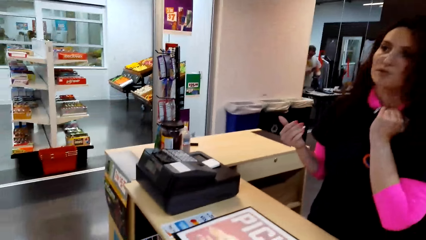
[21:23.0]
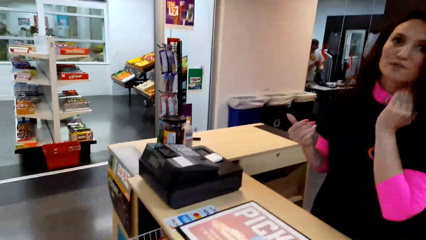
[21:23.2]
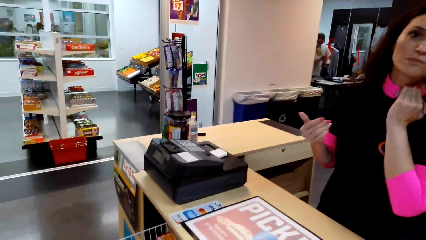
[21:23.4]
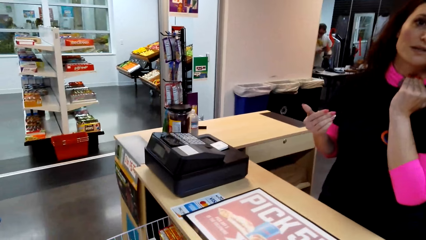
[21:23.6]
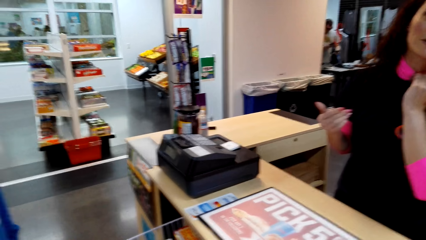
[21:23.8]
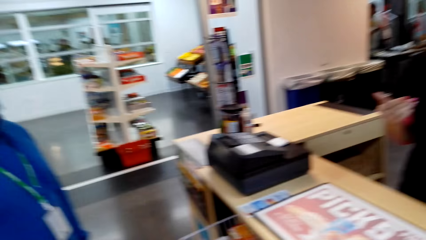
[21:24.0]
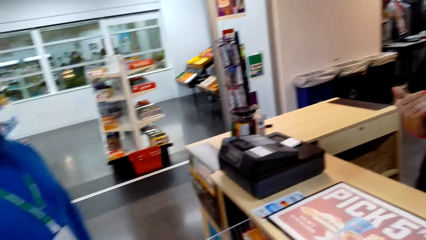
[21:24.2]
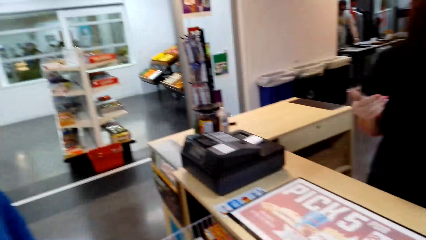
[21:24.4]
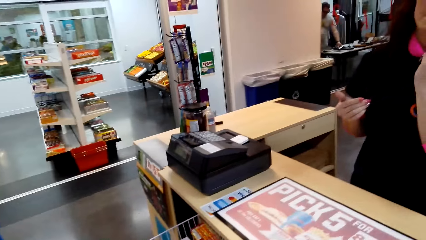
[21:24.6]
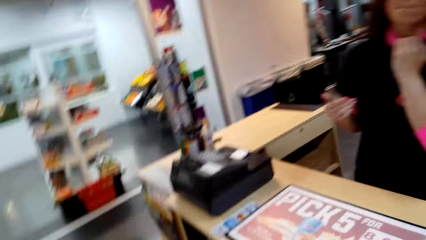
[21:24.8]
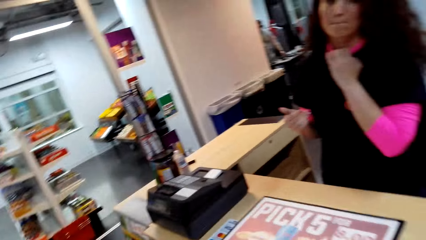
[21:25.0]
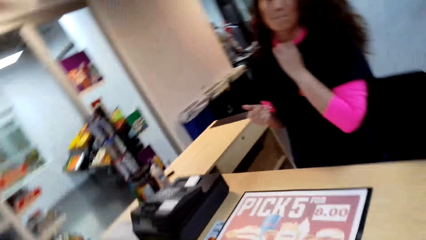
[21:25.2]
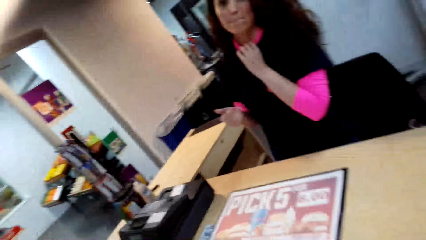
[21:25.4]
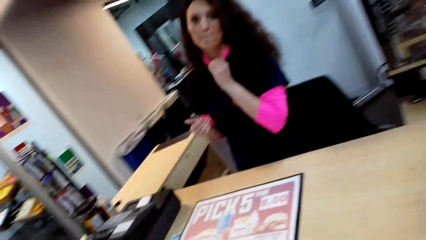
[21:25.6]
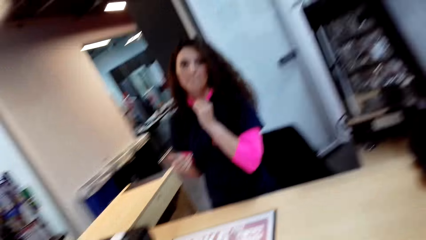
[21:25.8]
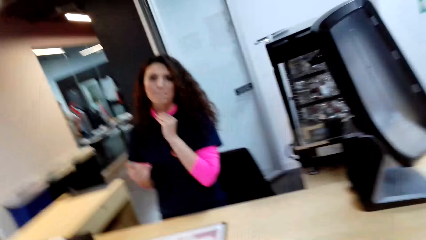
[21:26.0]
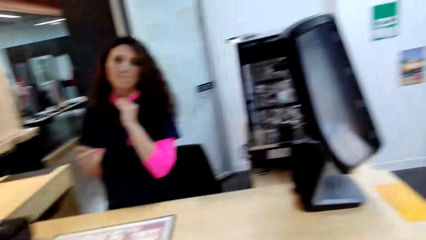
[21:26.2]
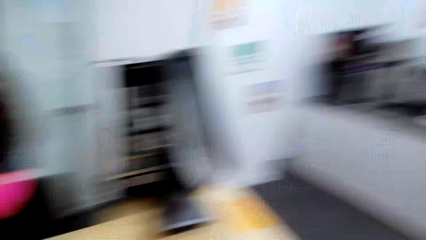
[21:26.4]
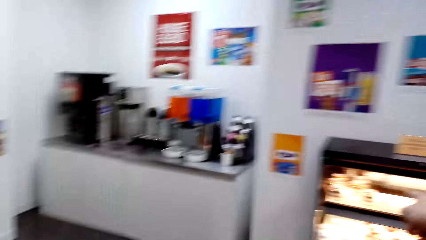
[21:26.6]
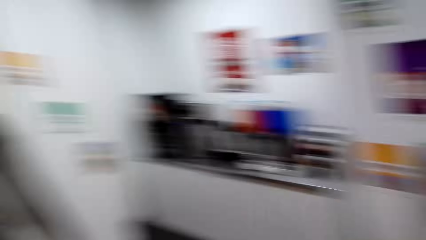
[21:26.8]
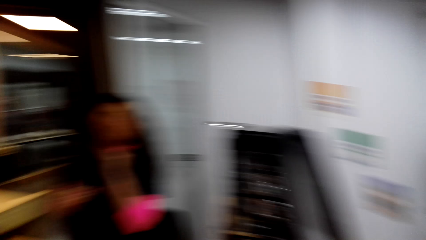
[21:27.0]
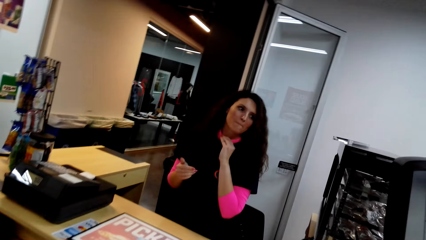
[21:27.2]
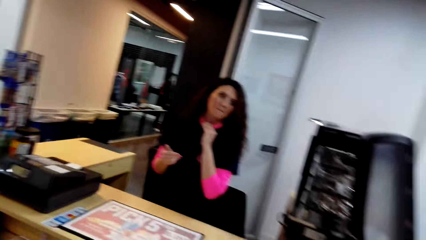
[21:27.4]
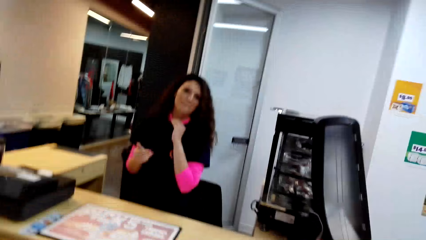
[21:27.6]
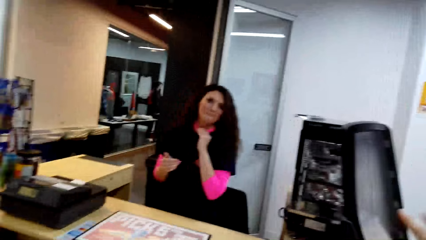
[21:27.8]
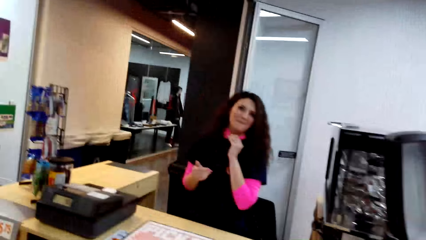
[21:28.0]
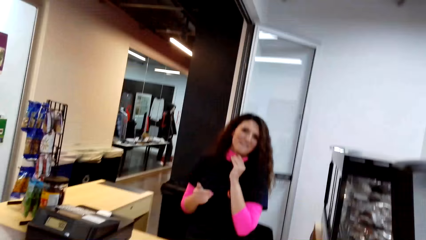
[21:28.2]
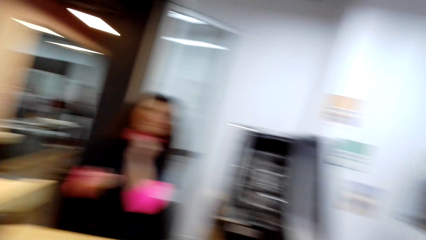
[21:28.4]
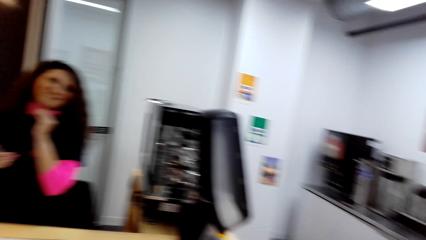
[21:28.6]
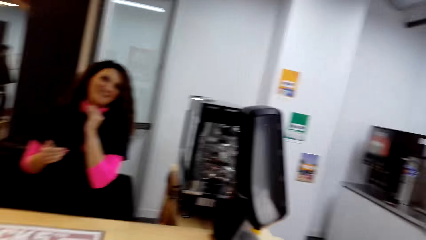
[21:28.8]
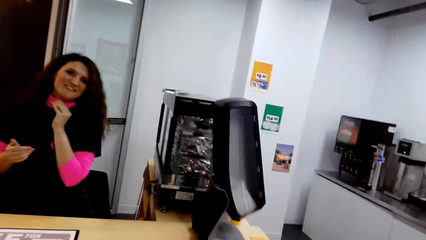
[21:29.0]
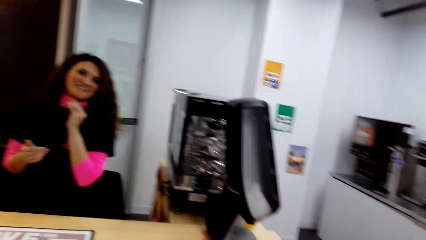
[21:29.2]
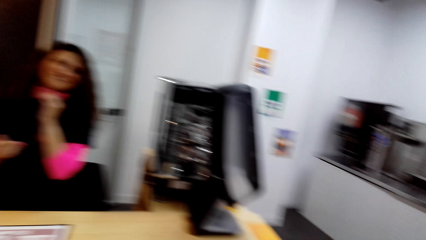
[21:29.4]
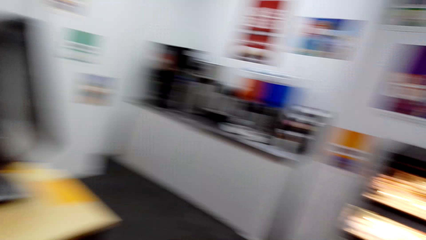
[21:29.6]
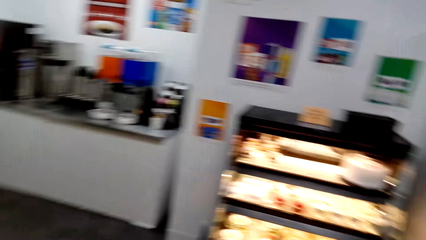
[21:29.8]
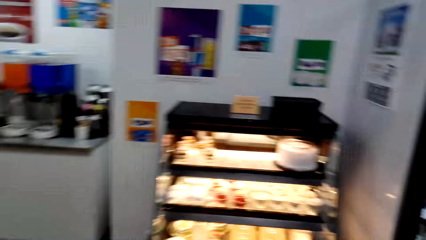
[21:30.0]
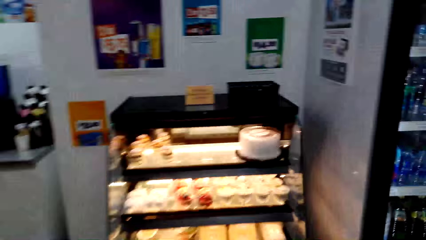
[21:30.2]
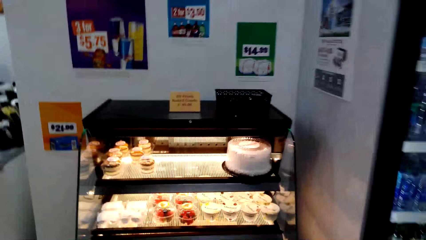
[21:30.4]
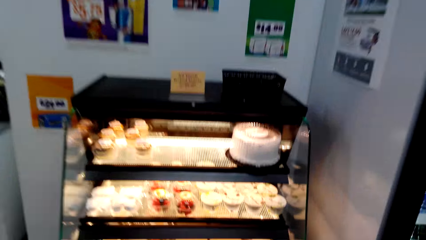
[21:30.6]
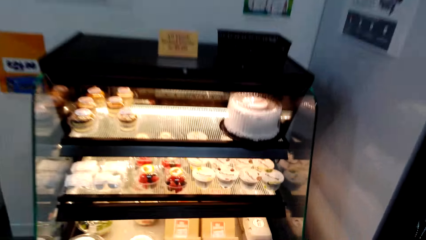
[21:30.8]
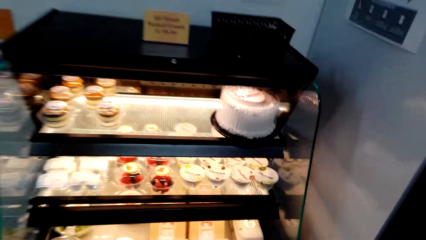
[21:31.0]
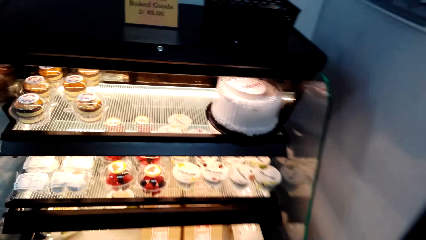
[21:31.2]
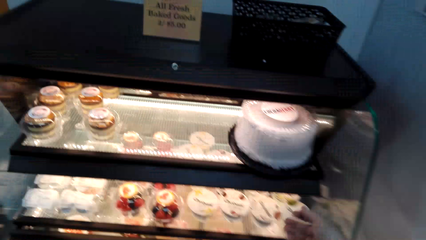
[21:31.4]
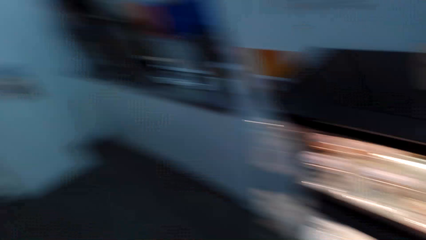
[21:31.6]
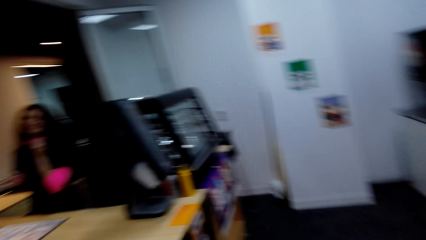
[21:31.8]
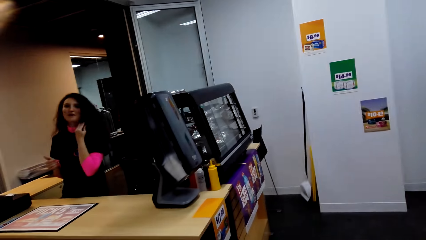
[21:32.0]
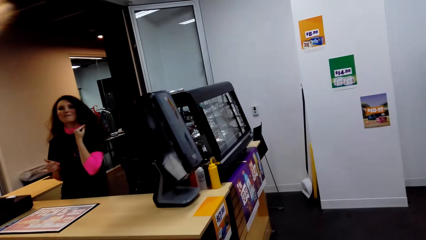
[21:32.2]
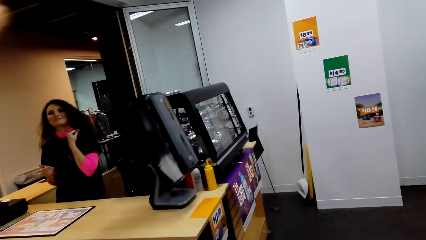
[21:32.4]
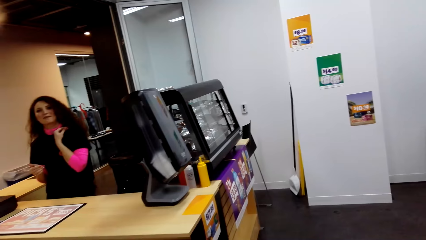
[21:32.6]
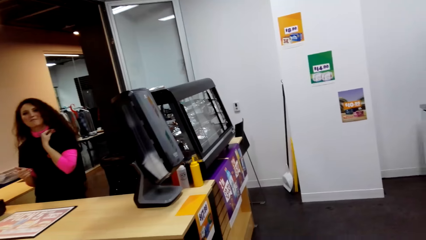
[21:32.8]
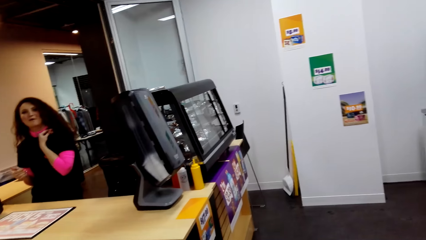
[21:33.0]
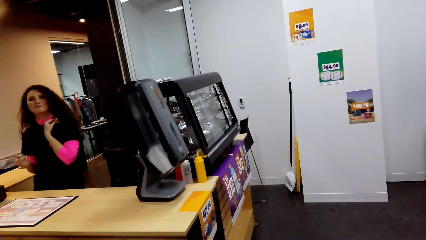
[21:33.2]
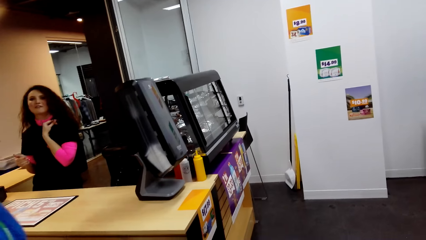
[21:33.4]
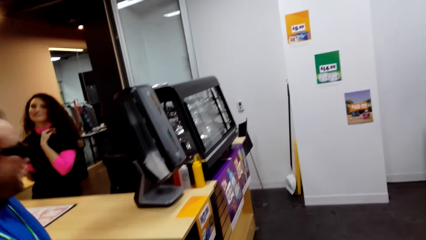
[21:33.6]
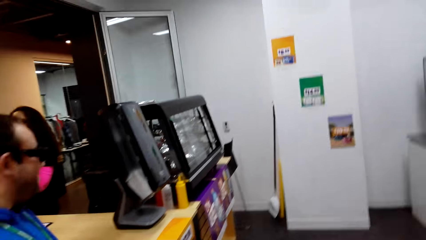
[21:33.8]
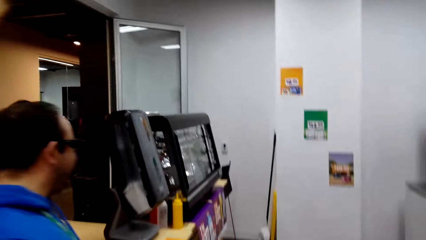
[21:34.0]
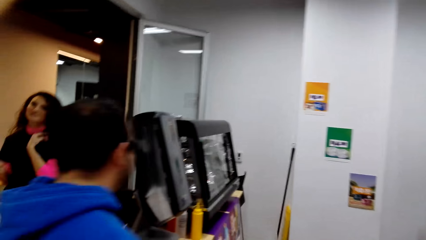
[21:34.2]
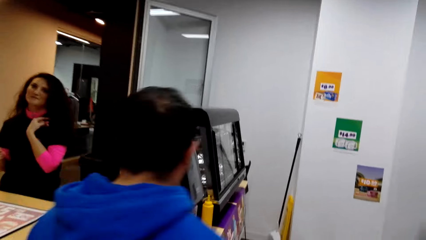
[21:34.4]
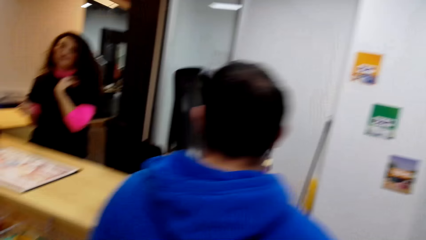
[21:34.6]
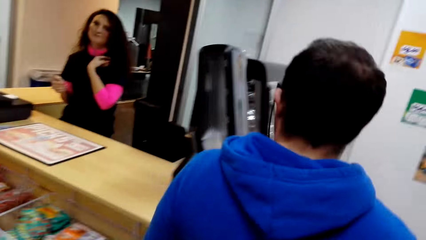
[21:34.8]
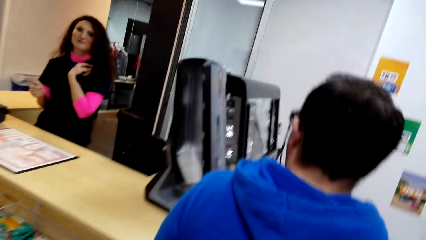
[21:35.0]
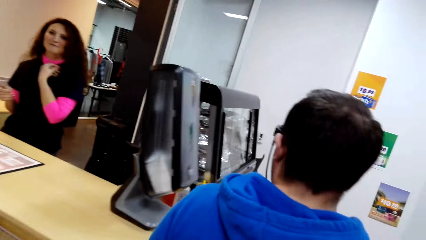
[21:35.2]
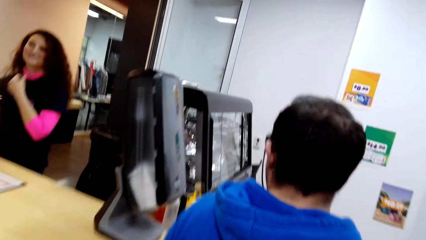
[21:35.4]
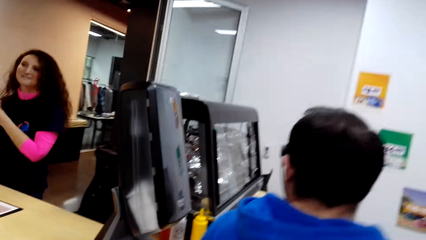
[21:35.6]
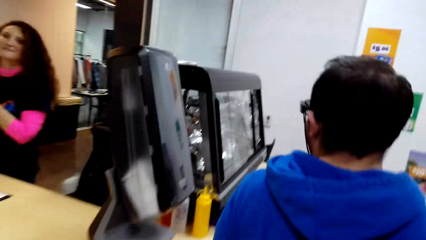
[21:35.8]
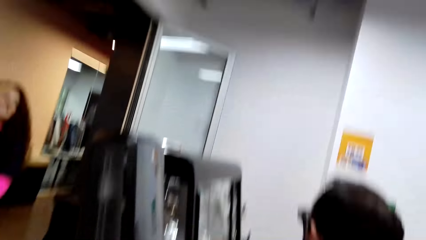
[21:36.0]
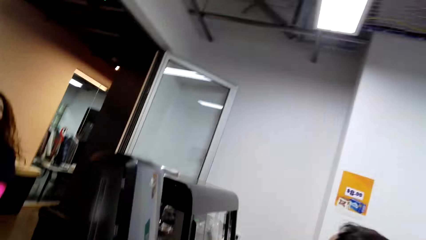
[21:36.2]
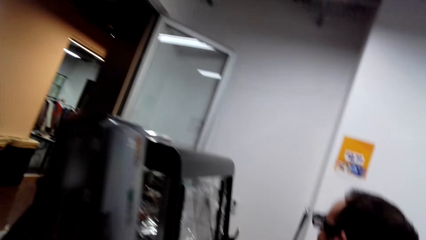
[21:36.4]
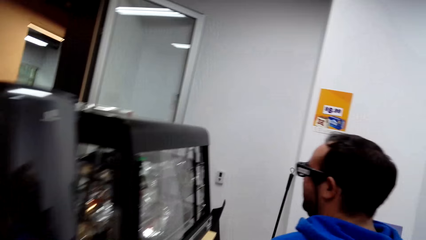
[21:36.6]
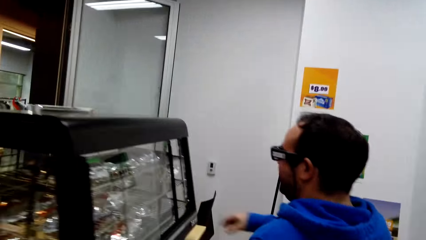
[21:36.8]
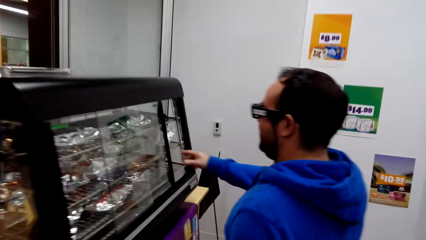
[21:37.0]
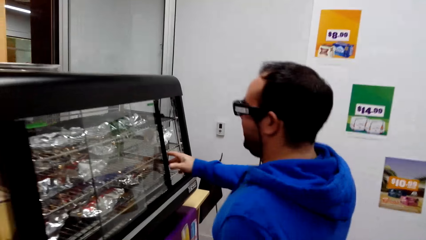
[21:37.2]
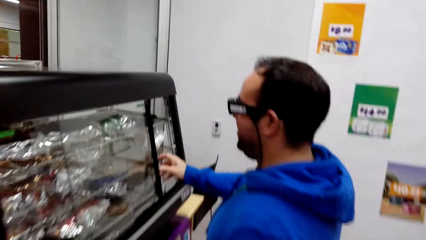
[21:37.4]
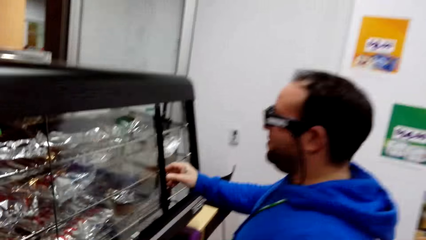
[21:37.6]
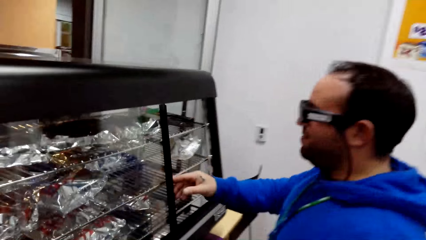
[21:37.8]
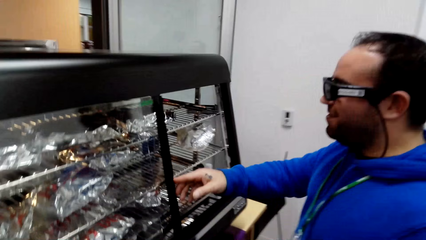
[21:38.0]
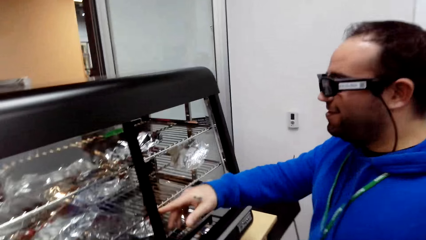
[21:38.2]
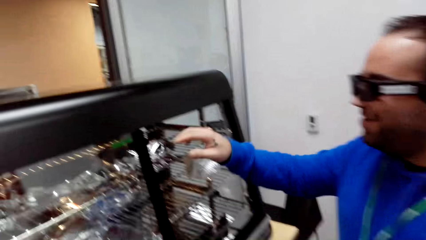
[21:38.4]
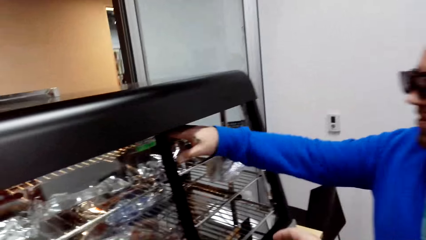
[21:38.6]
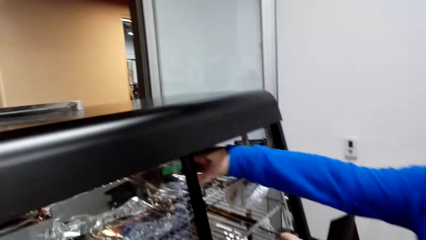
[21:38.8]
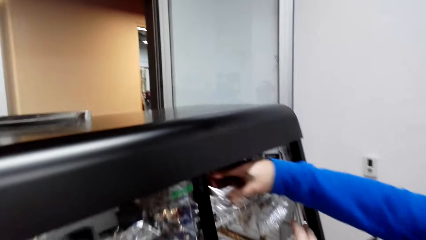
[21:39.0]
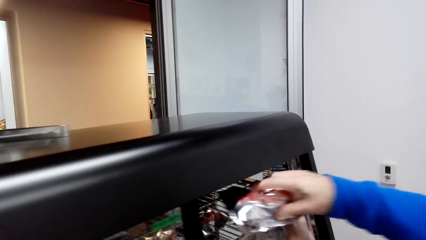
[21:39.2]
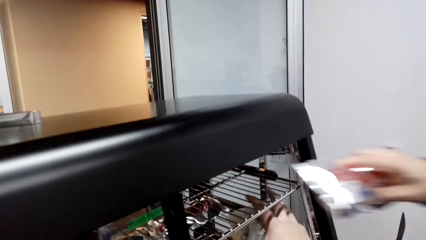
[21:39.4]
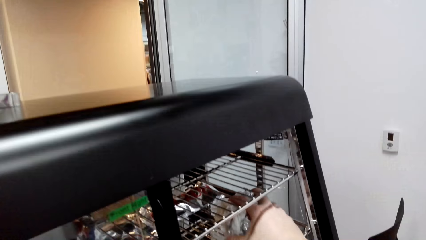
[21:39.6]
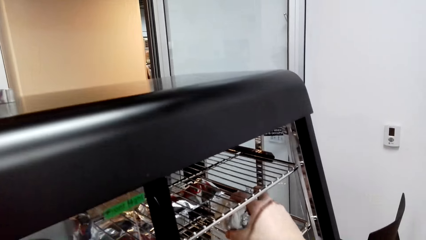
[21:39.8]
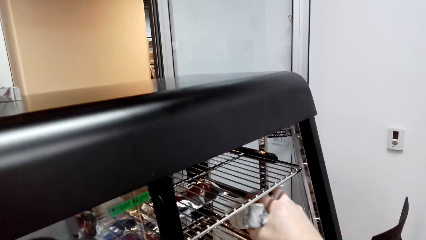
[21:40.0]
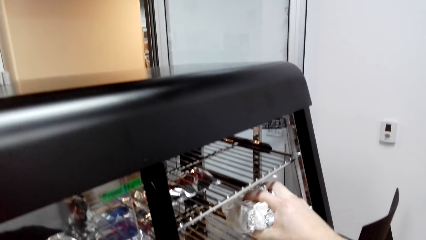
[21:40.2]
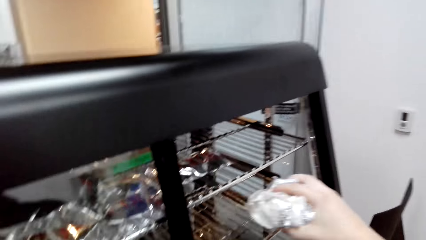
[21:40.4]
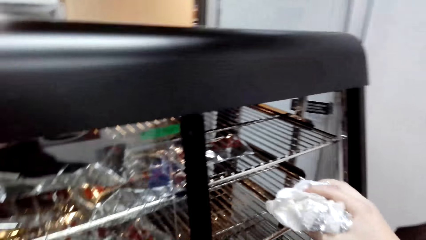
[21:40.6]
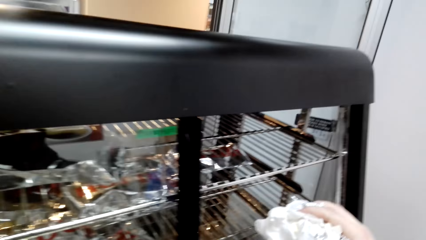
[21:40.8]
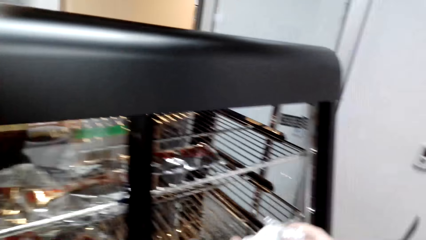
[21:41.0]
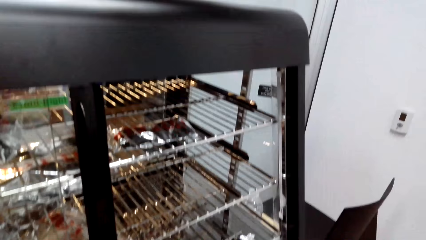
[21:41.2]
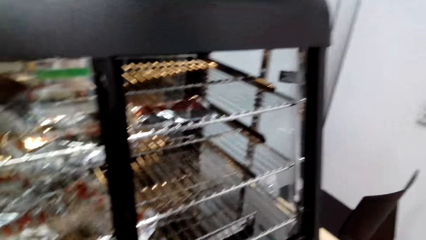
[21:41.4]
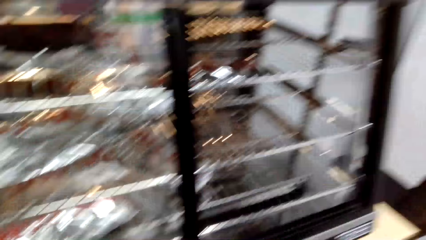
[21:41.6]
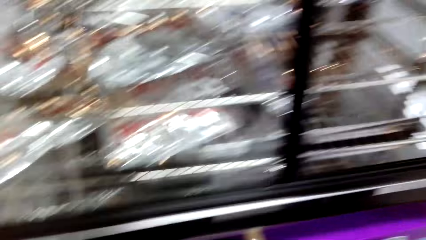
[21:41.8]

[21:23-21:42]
The camera wearer walks around. A man moves around, pushes the food display counter, and slides a glass. The man picks something. The camera wearer picks something. The man picks something again.
